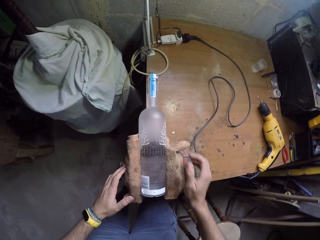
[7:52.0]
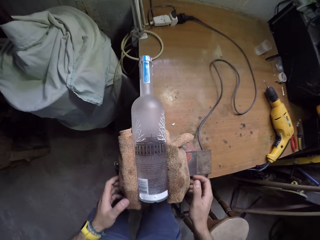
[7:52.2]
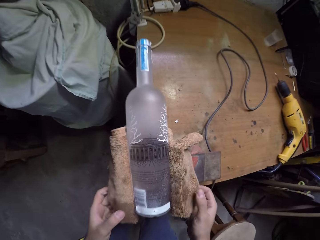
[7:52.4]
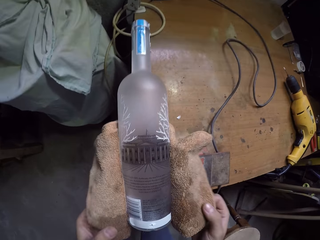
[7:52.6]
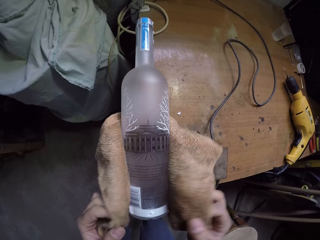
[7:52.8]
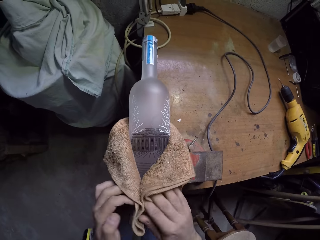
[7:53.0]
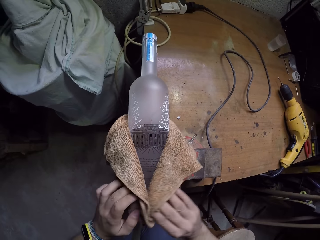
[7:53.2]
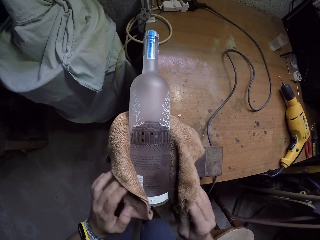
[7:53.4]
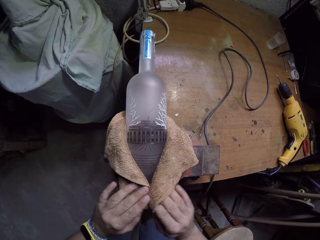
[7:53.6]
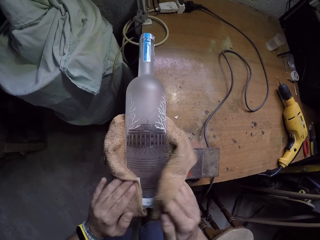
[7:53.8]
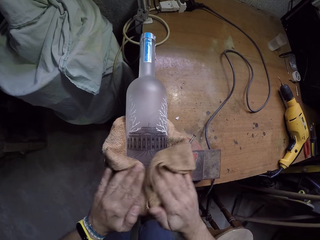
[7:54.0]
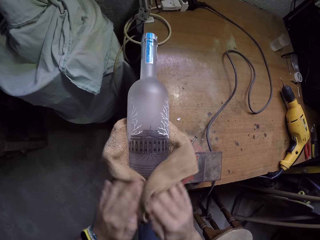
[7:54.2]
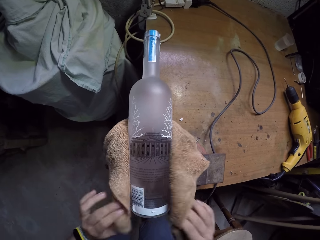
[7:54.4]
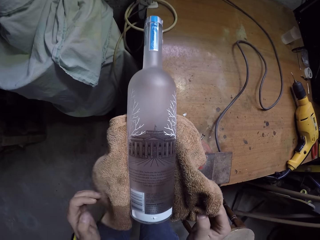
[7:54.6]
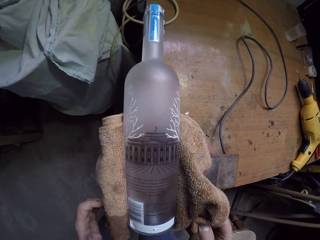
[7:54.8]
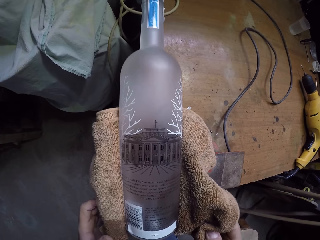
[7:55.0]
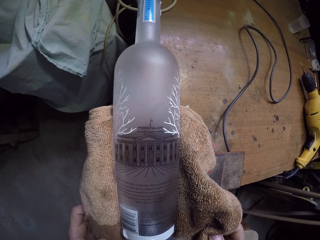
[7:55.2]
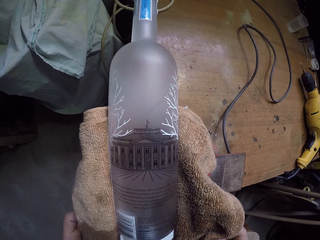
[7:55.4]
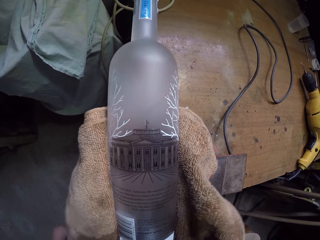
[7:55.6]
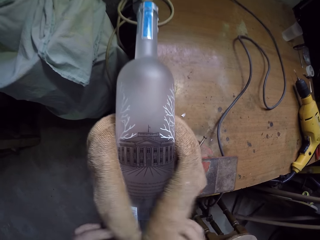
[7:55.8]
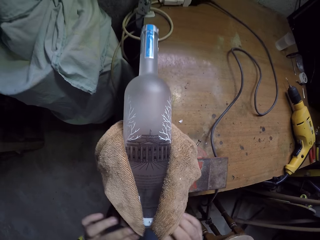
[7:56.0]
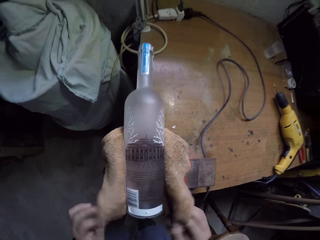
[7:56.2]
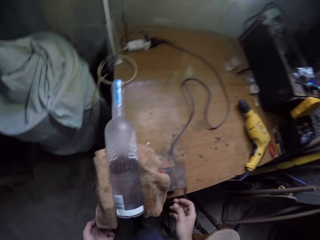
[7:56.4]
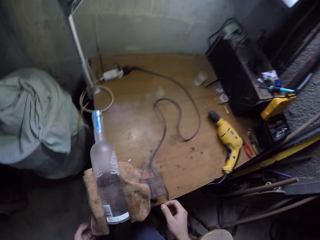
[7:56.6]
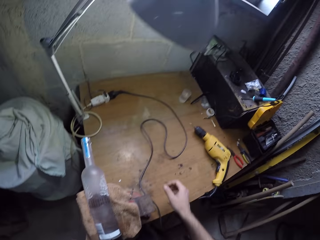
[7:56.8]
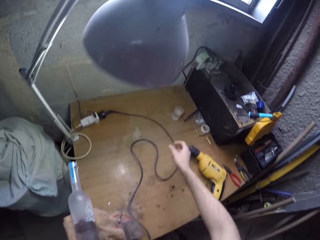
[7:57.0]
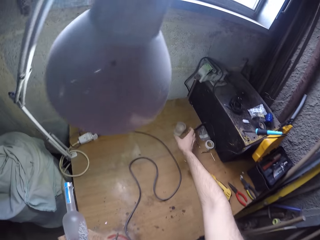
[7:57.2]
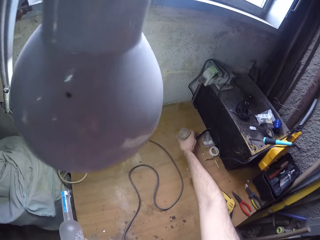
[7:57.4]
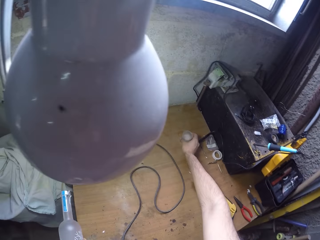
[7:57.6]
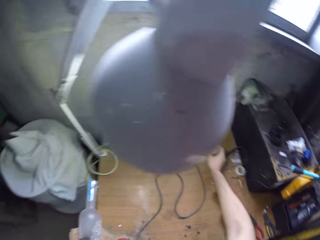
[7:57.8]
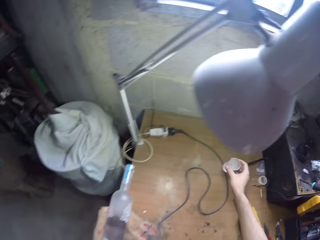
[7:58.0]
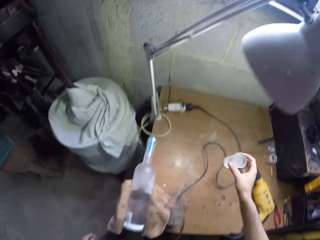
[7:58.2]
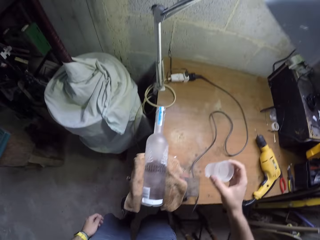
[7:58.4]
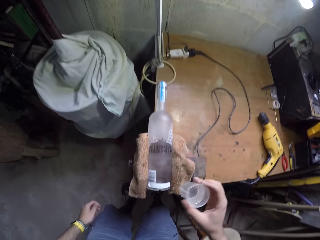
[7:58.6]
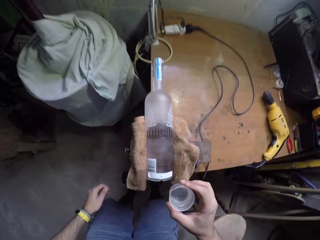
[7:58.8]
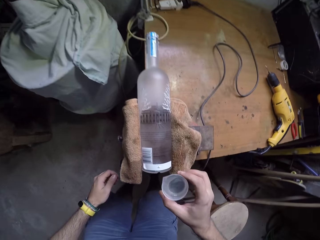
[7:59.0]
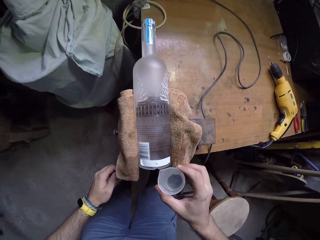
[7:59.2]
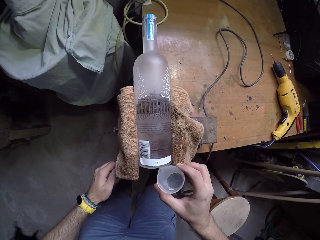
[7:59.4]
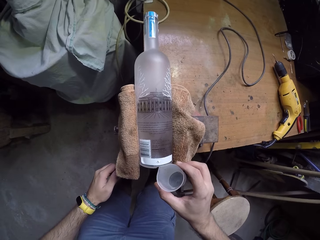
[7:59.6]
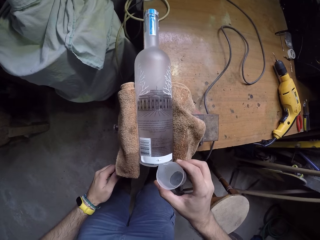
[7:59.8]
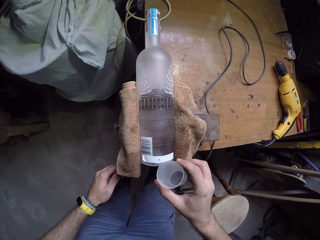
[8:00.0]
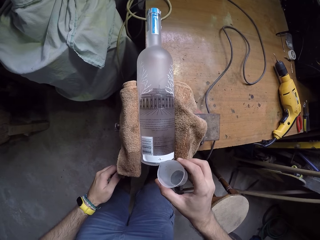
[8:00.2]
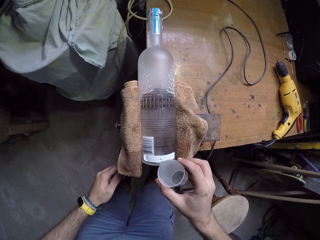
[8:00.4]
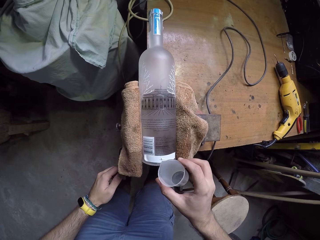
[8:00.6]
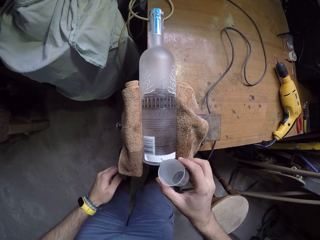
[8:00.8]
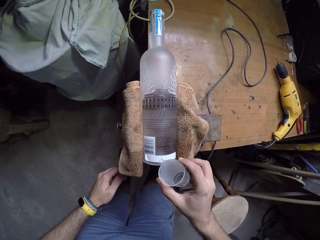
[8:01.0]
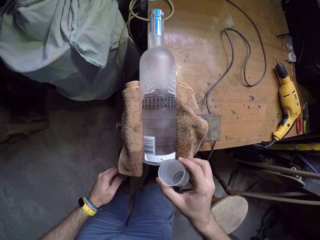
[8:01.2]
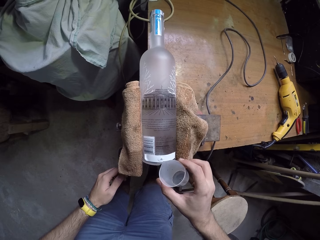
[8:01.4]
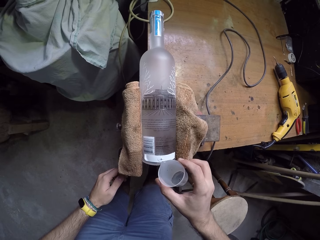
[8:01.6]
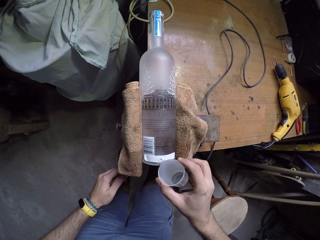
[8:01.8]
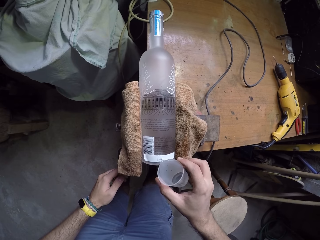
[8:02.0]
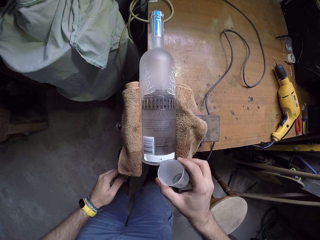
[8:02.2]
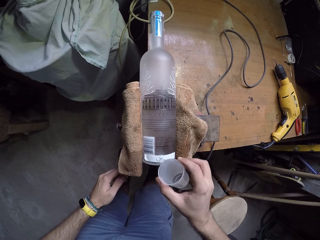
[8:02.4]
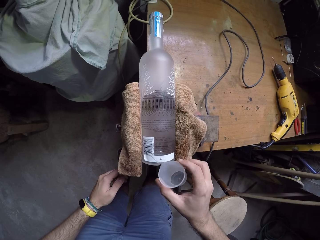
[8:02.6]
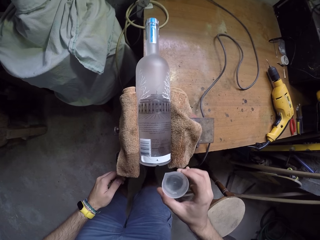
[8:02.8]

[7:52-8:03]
The camera wearer looks around a garage. They wipe a bottle with the napkin towel. They look around the garage. They wipe the bottle with the towel. They pick a cup of liquid from the table. They pour liquid on the bottle.

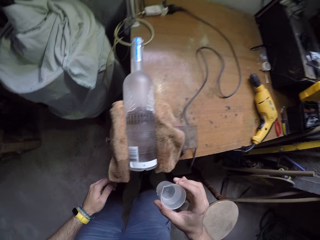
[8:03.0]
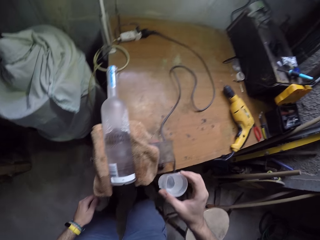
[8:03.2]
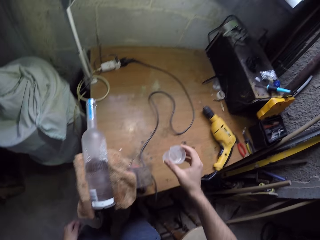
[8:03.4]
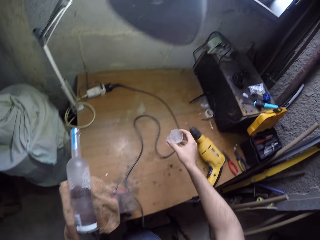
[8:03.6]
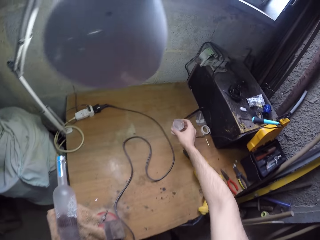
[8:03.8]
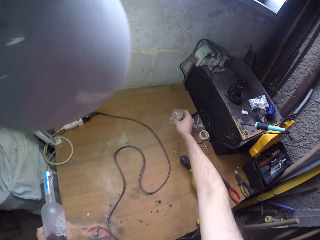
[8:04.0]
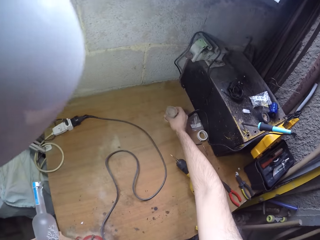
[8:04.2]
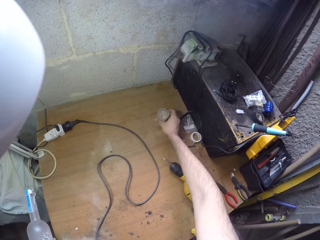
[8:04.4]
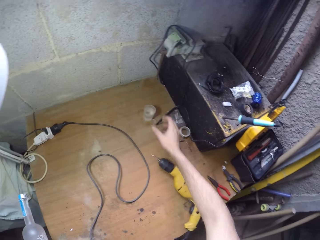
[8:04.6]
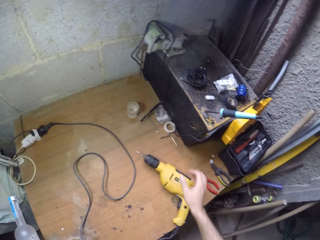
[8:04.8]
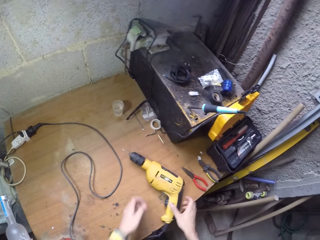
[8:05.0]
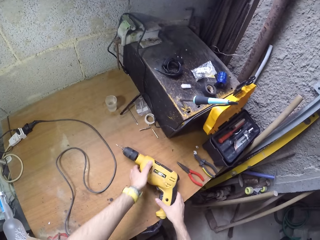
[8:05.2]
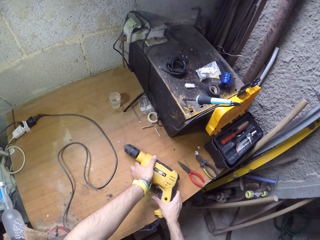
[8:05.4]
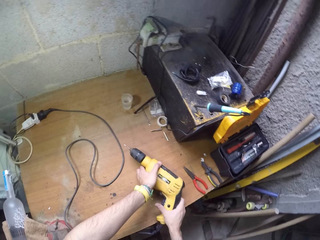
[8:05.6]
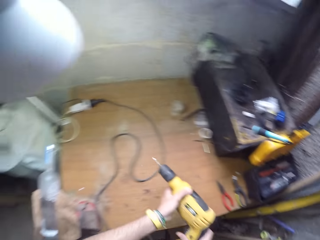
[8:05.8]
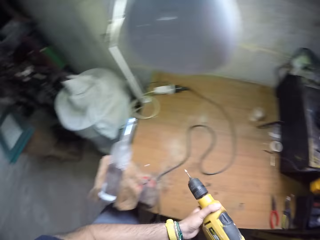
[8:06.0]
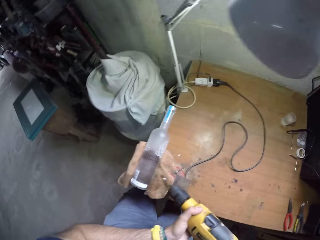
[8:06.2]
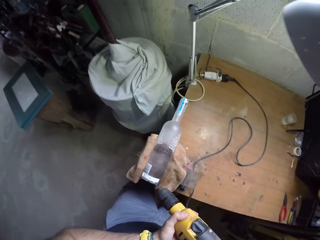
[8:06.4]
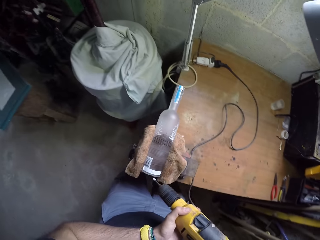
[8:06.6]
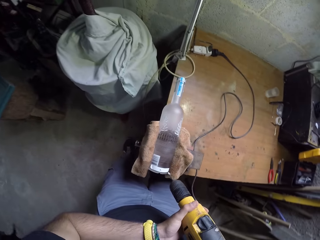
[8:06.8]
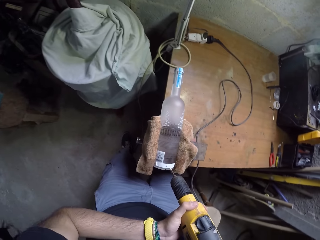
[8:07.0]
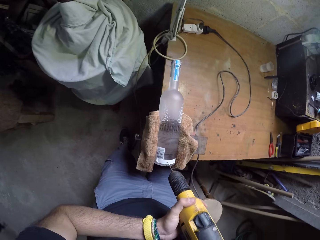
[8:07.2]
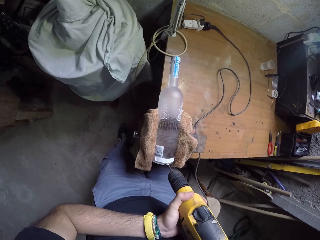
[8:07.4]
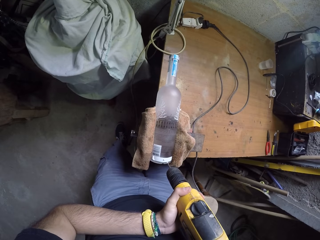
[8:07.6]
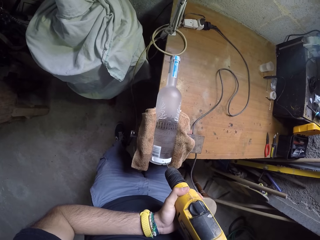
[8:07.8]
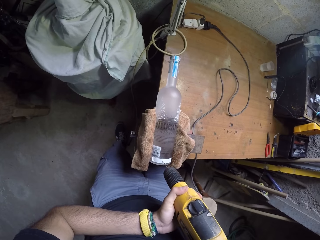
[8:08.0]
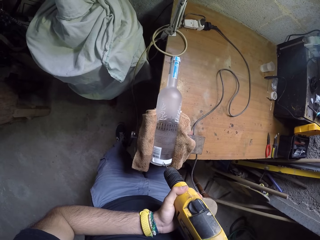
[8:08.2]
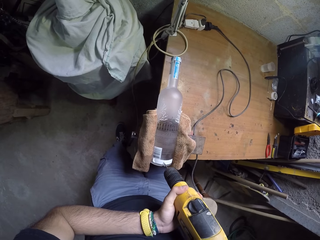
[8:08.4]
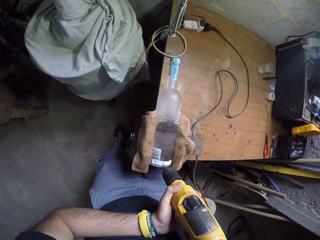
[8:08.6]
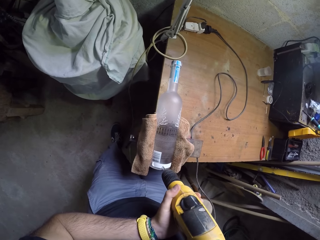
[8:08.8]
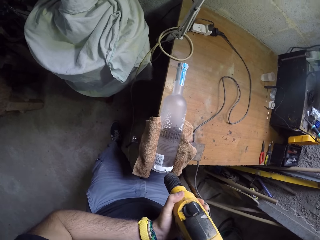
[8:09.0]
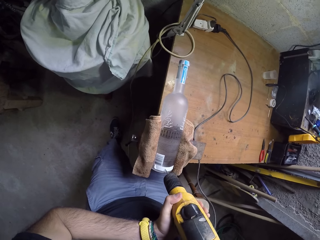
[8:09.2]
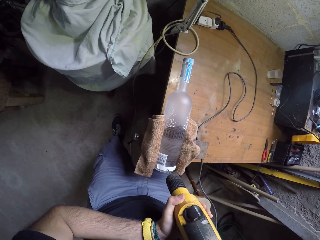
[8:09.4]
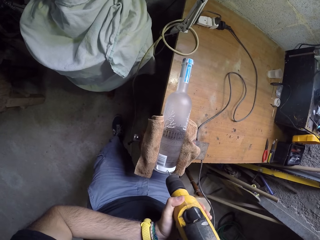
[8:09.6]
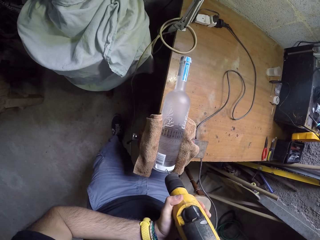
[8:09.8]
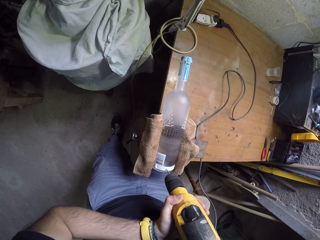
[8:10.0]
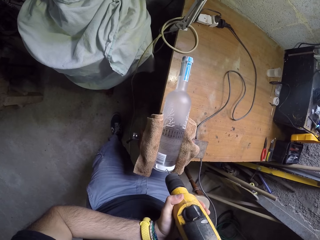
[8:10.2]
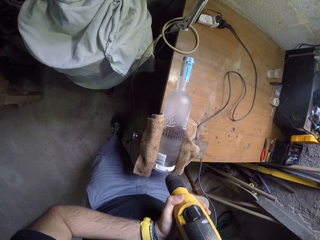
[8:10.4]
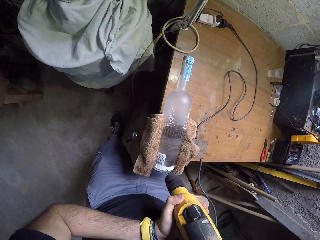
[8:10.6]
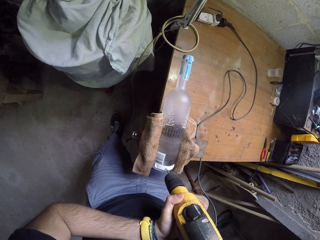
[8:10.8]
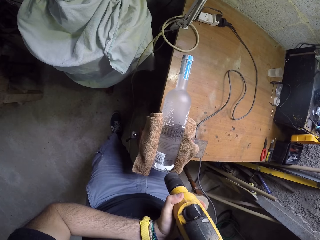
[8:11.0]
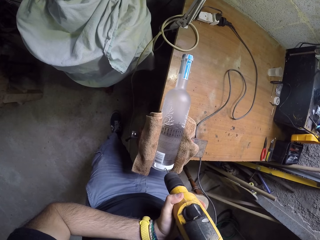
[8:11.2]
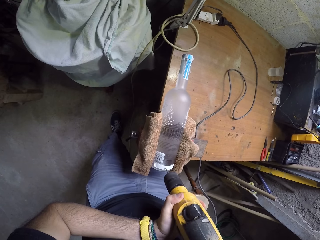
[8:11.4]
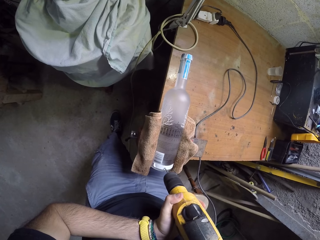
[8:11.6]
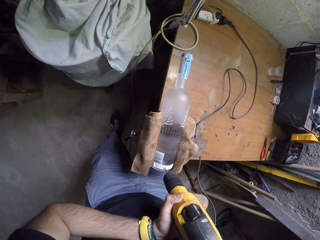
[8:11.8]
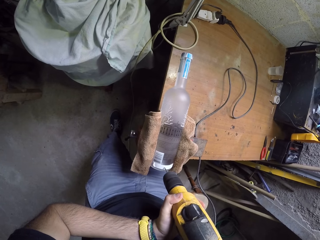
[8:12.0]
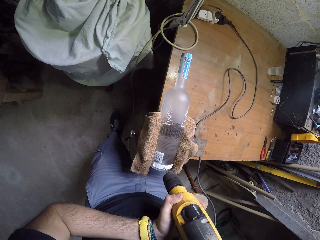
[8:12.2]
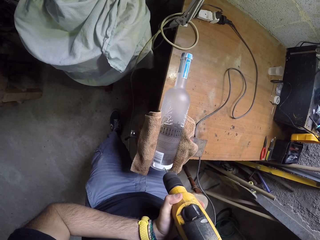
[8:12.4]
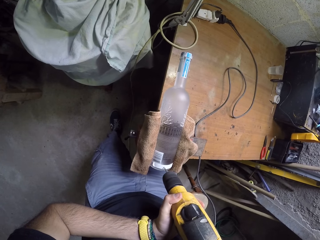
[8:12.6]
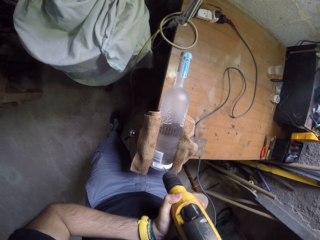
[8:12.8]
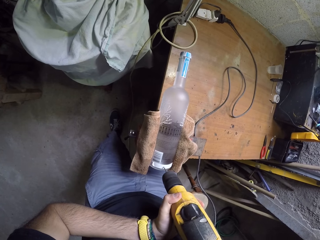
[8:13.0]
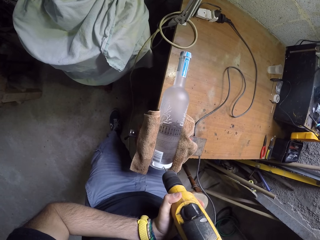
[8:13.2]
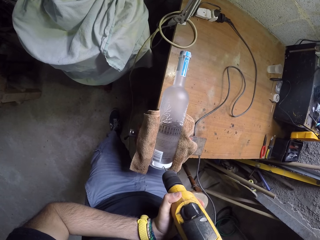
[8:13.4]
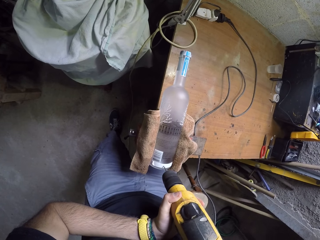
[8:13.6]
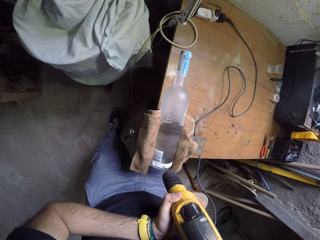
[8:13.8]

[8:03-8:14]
The camera wearer puts a cup of liquid on the table. They pick a drill machine from the table. They drill a hole in a glass bottle on the table clamp.
